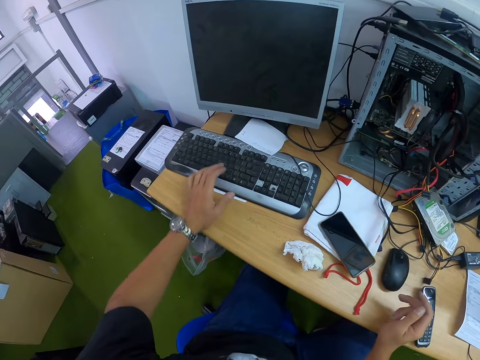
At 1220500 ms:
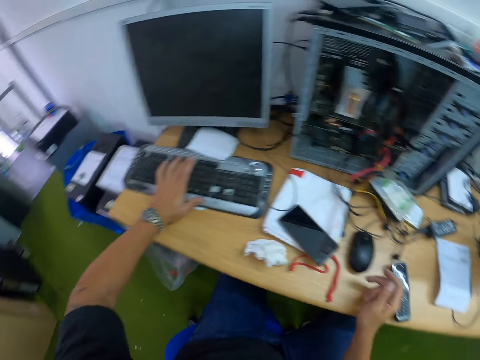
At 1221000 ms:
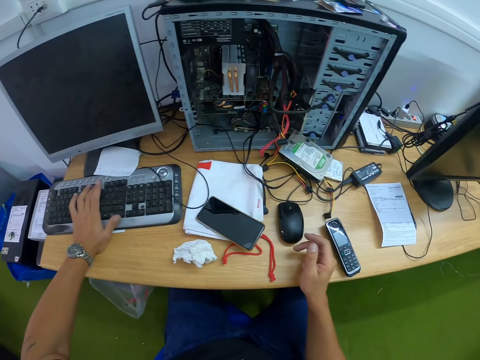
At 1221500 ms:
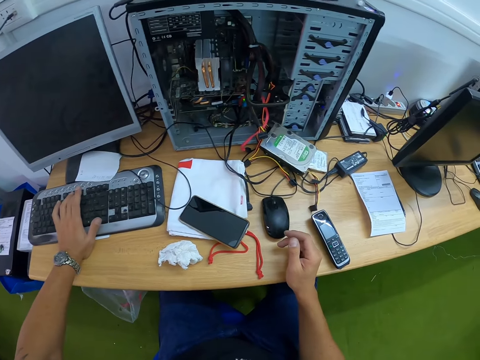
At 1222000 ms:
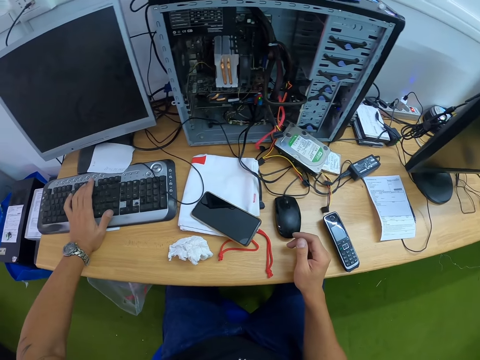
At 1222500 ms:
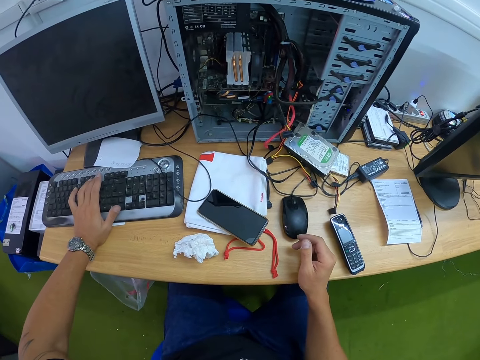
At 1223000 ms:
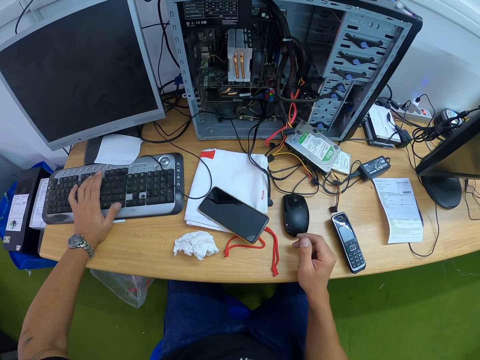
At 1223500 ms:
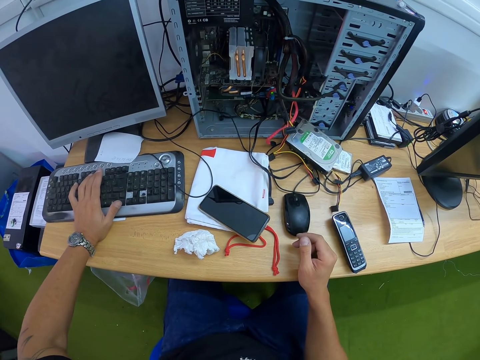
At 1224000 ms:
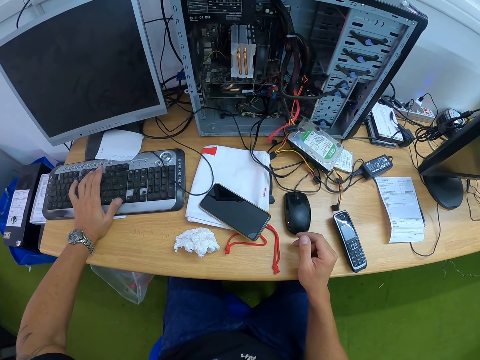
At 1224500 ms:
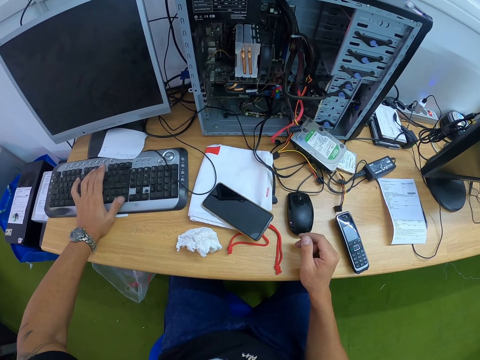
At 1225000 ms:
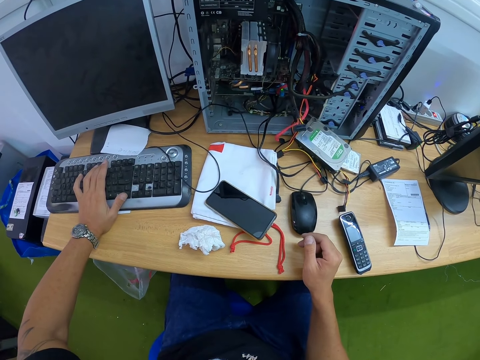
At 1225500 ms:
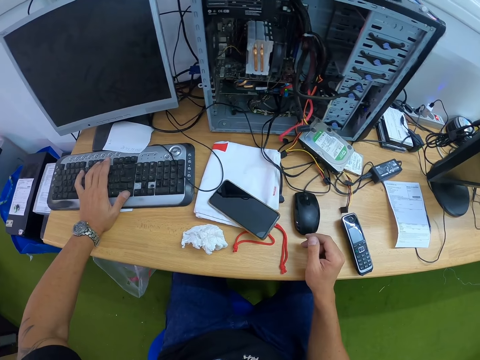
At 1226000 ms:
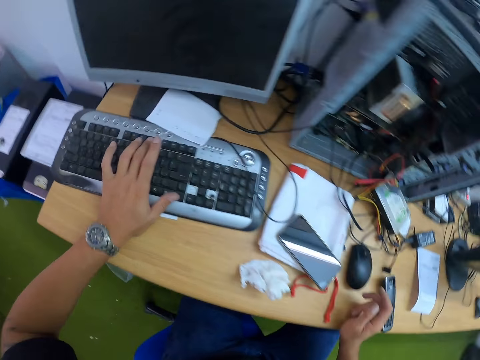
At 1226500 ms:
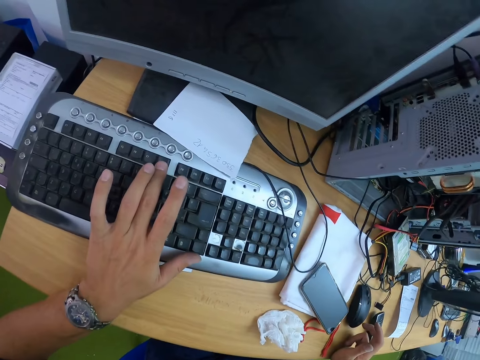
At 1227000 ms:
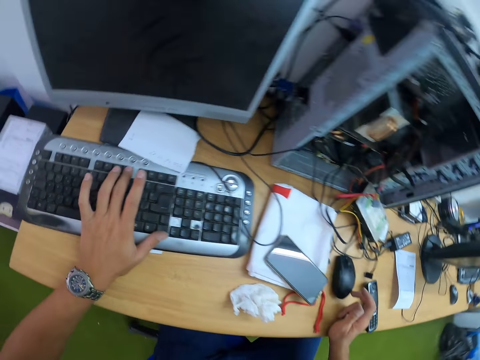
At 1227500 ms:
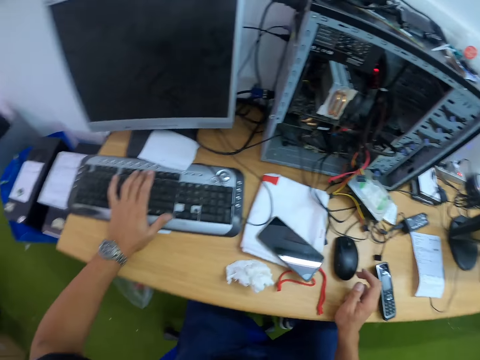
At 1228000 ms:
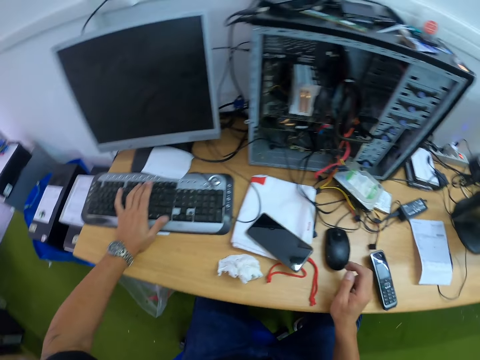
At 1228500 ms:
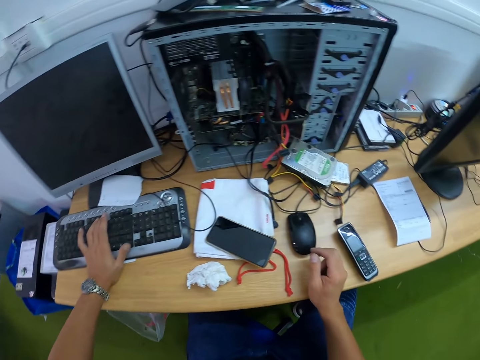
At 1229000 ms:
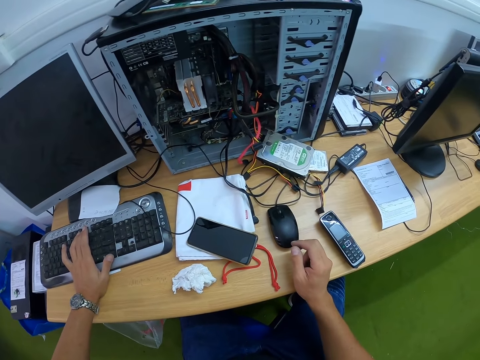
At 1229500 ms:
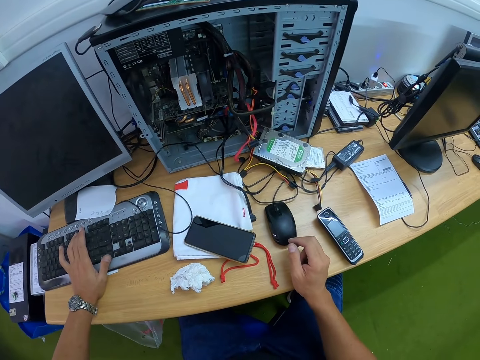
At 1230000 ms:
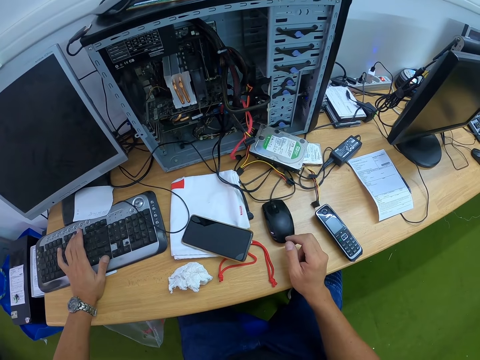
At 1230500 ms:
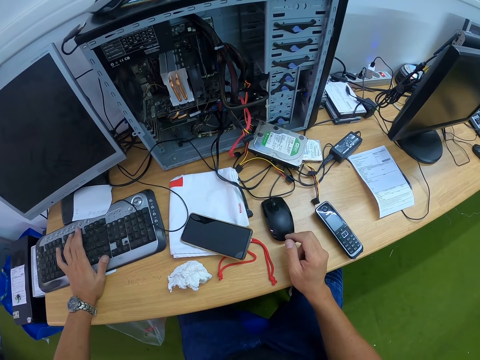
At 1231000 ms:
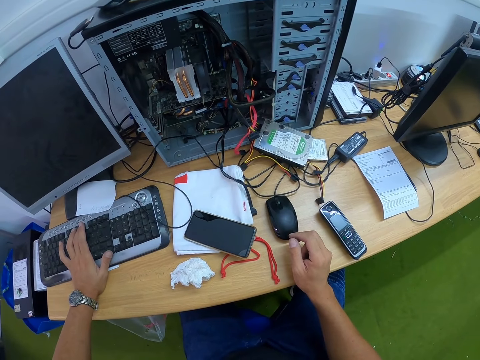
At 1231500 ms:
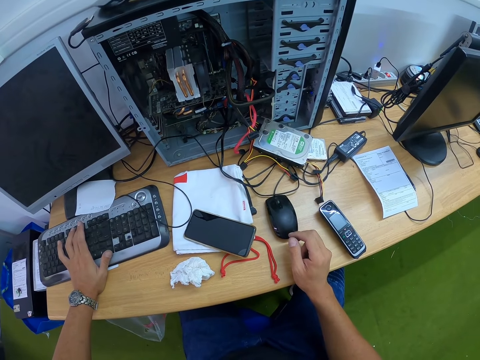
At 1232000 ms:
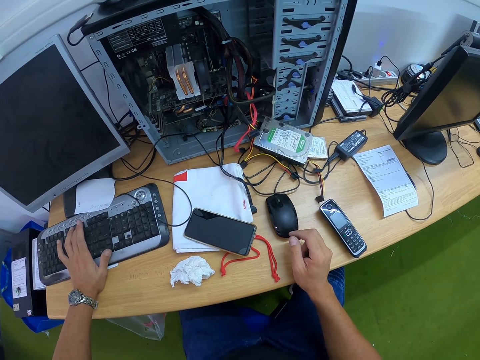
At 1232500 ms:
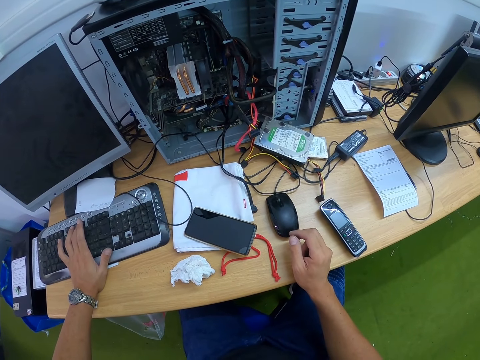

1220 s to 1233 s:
The camera wearer operates the desktop computer with his left hand. He types on the keyboard. He looks at the CPU.

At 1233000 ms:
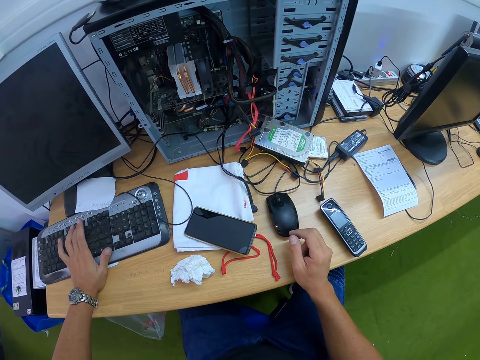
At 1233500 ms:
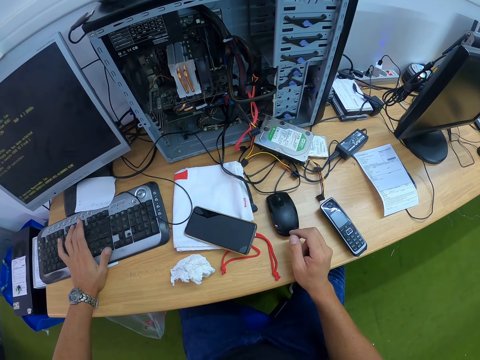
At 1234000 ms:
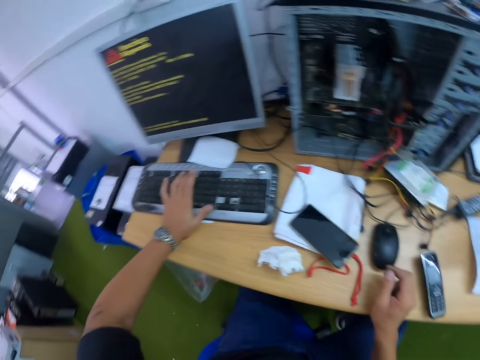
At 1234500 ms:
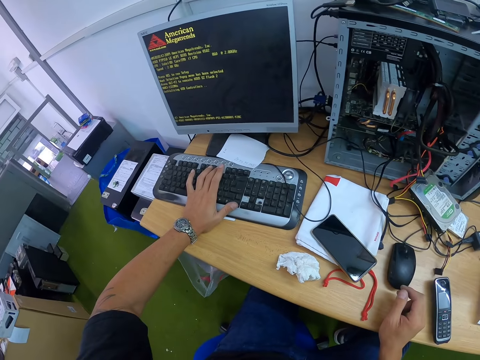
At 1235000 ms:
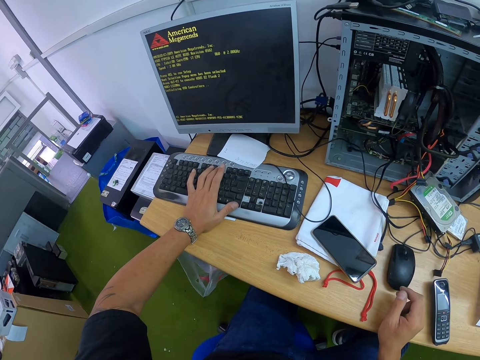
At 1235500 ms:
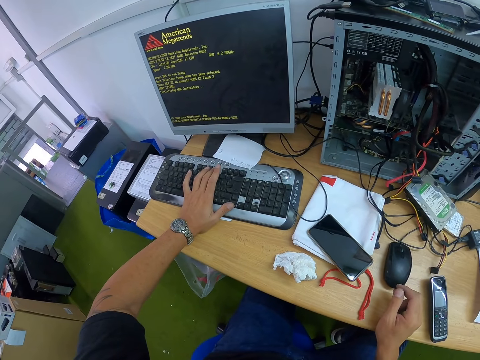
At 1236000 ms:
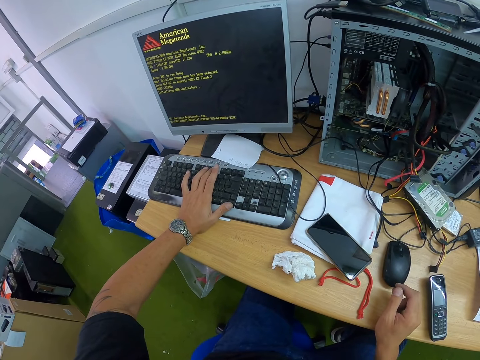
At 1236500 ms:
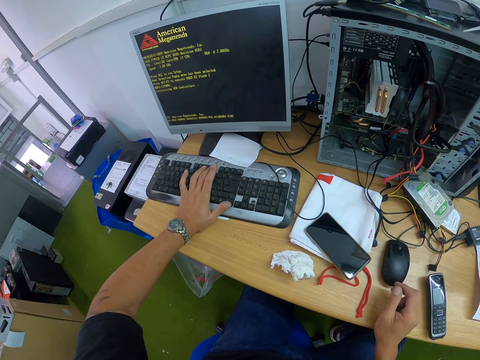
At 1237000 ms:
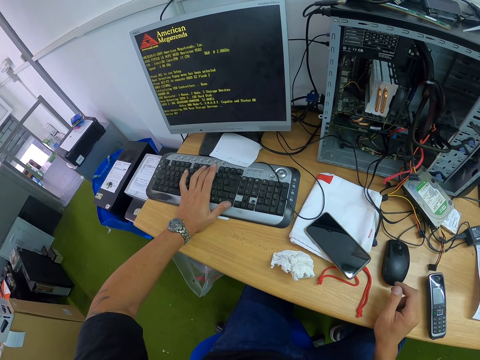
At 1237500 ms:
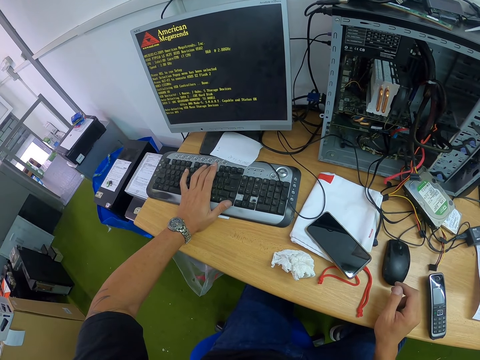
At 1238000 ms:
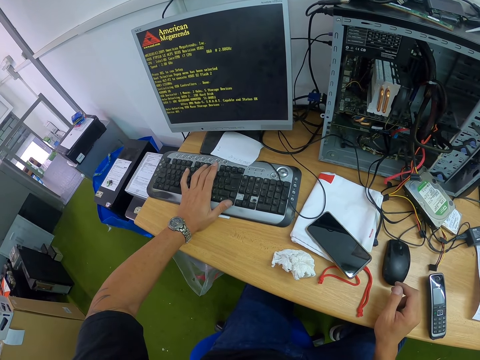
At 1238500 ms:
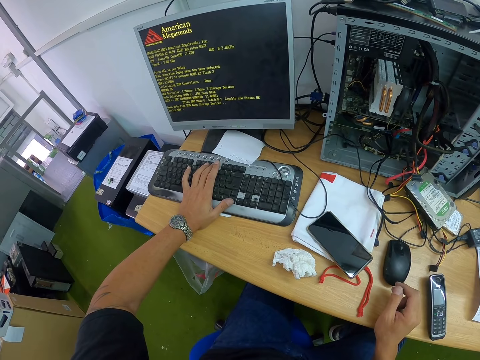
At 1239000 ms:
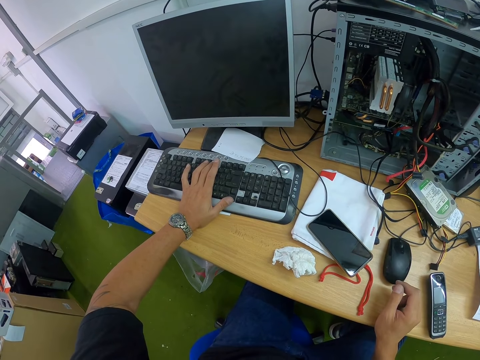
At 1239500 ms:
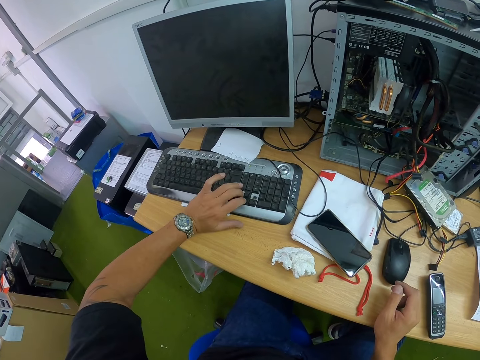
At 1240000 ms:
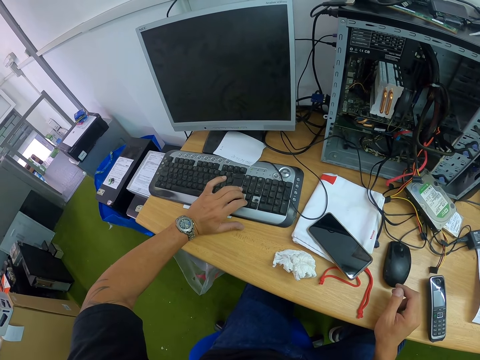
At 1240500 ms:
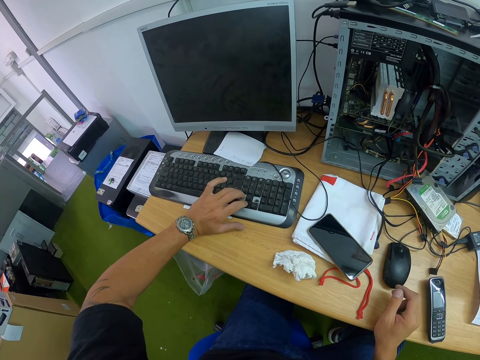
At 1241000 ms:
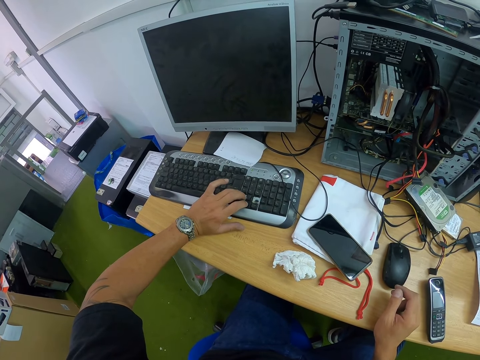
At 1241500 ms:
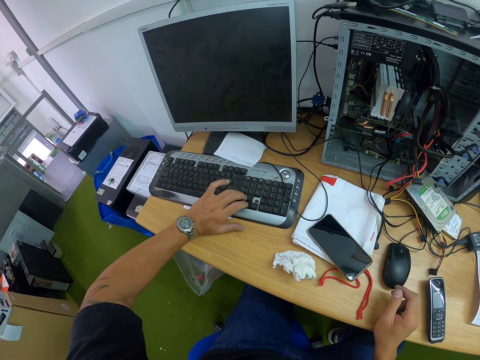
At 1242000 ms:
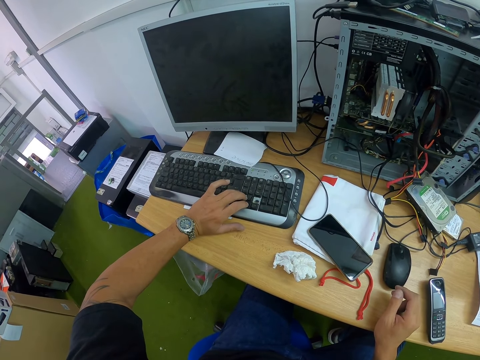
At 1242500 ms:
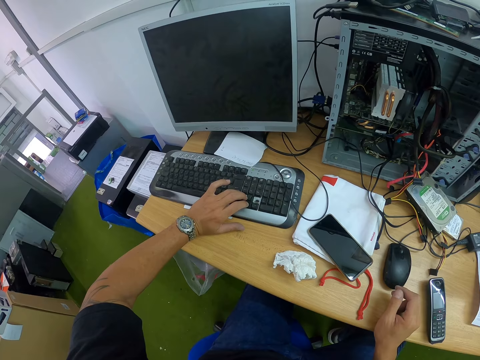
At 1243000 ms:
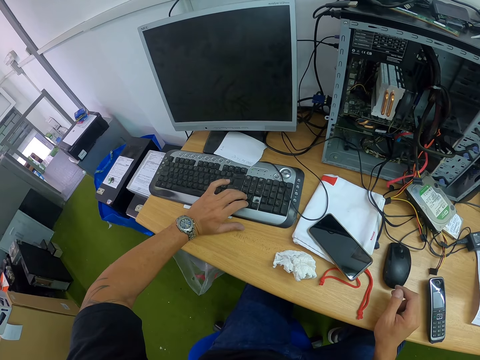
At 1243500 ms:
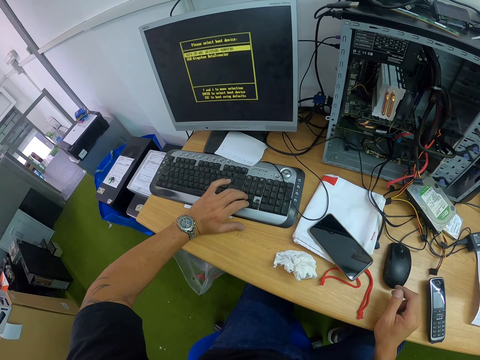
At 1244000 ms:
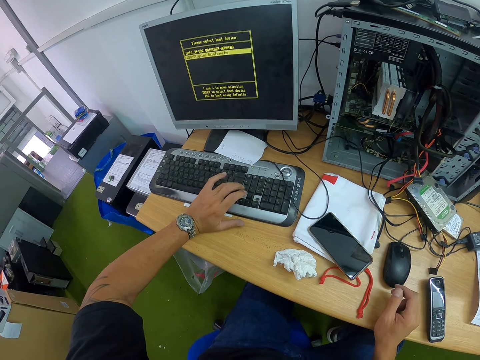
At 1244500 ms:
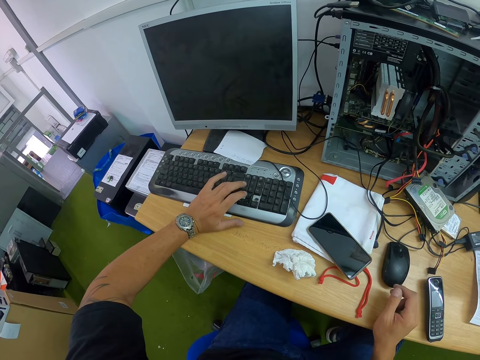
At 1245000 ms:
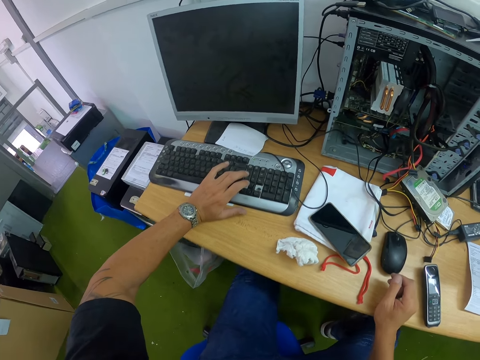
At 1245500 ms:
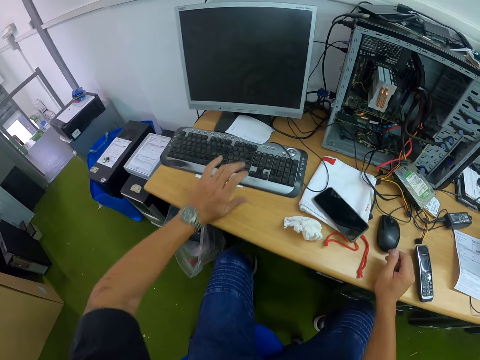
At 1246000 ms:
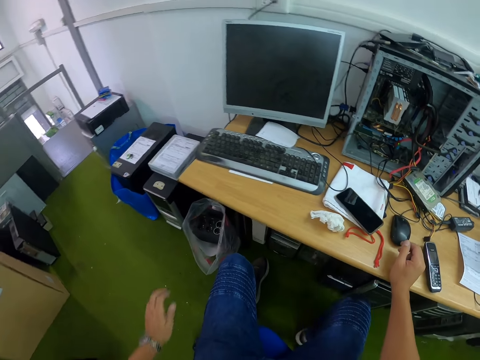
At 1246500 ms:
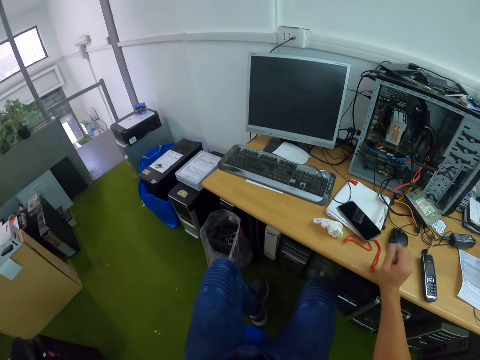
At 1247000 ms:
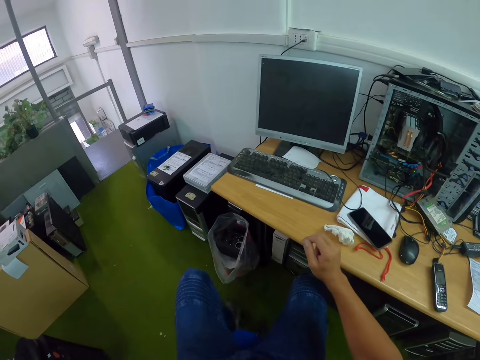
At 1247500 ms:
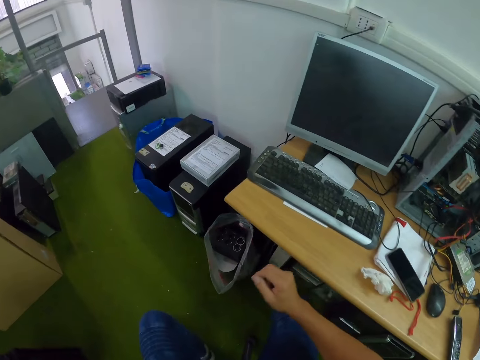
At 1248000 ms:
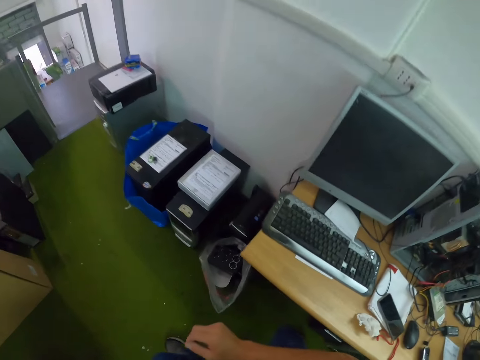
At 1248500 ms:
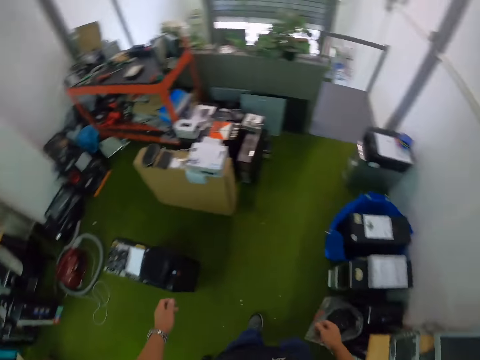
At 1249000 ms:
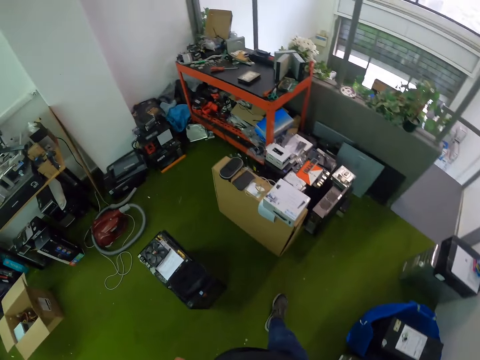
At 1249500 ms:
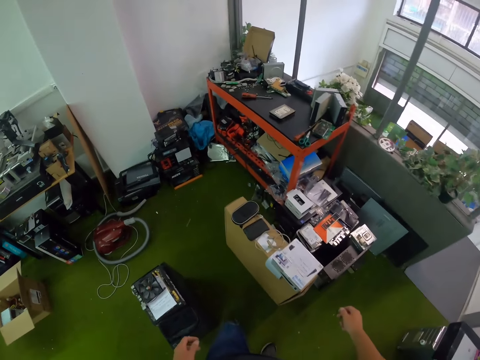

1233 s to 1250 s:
The camera wearer looks at the monitor. They click on the keyboard. They stand up.
